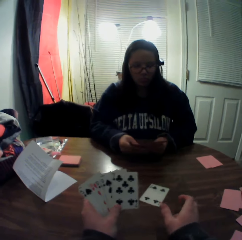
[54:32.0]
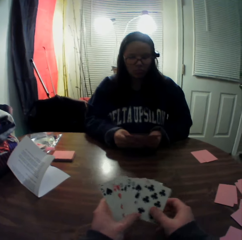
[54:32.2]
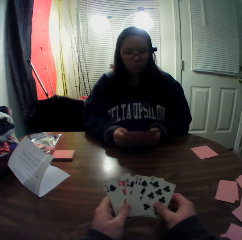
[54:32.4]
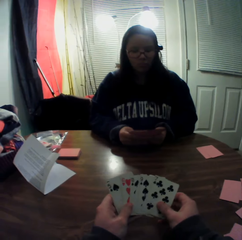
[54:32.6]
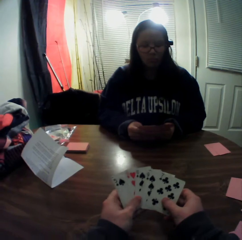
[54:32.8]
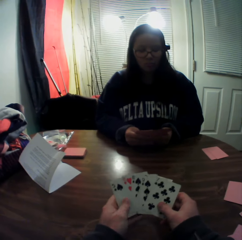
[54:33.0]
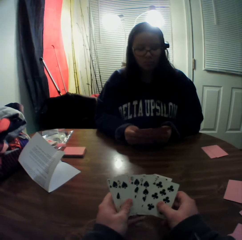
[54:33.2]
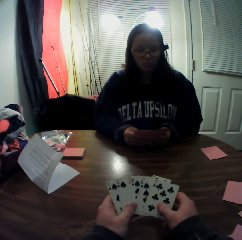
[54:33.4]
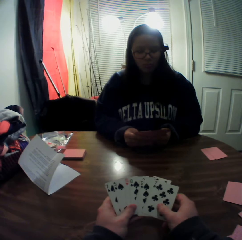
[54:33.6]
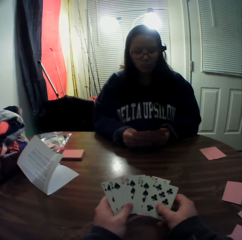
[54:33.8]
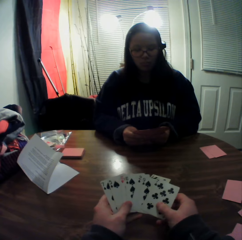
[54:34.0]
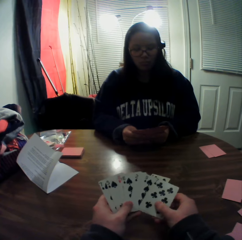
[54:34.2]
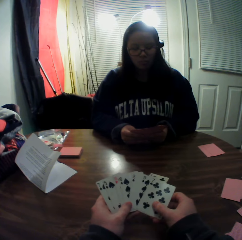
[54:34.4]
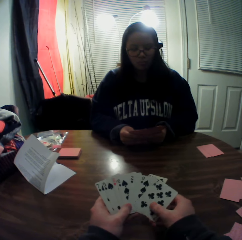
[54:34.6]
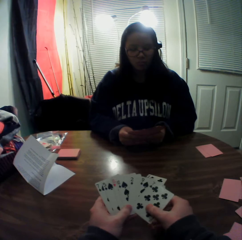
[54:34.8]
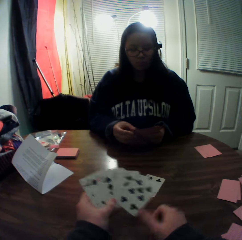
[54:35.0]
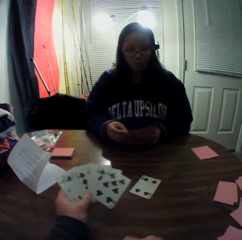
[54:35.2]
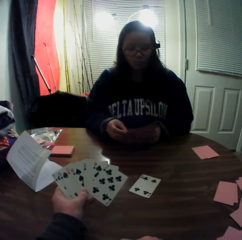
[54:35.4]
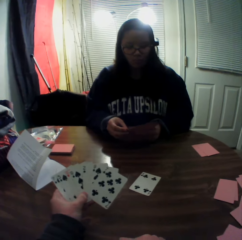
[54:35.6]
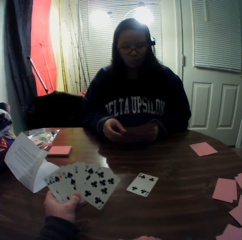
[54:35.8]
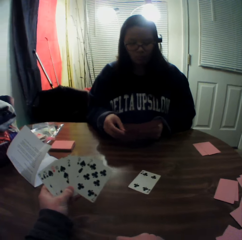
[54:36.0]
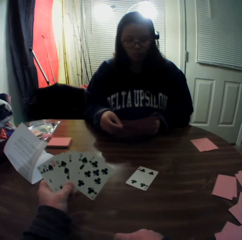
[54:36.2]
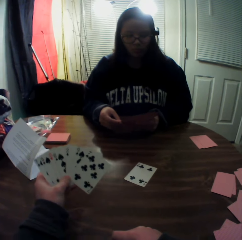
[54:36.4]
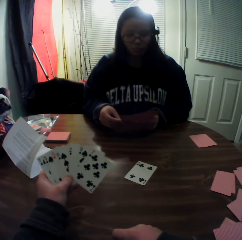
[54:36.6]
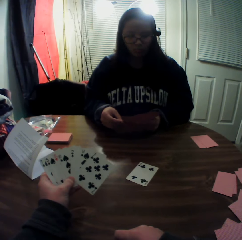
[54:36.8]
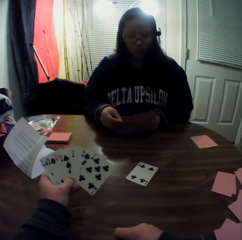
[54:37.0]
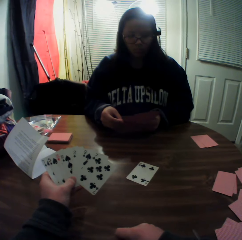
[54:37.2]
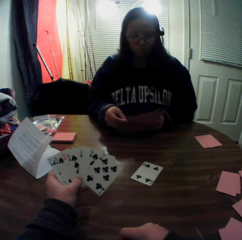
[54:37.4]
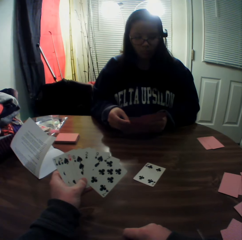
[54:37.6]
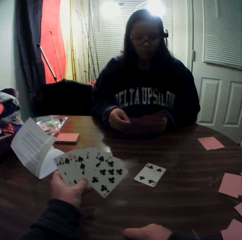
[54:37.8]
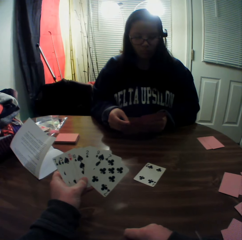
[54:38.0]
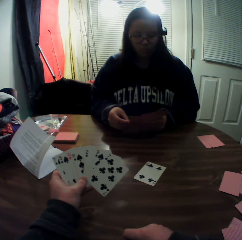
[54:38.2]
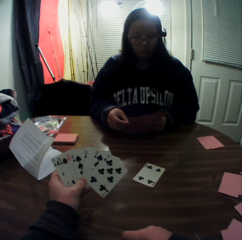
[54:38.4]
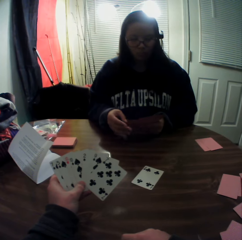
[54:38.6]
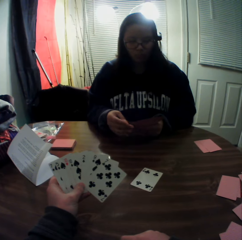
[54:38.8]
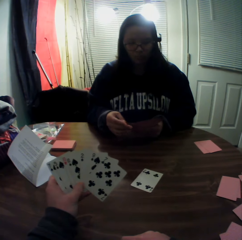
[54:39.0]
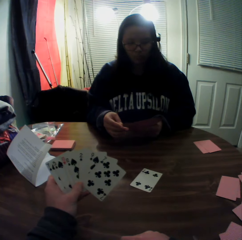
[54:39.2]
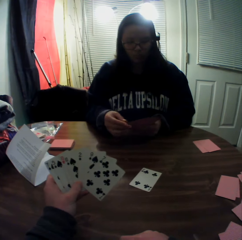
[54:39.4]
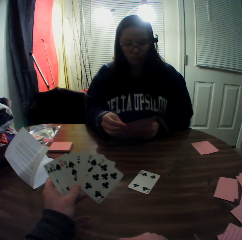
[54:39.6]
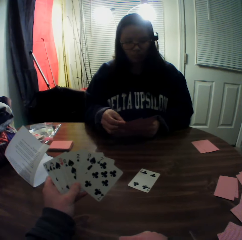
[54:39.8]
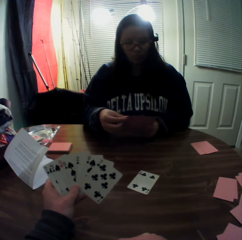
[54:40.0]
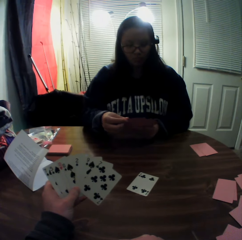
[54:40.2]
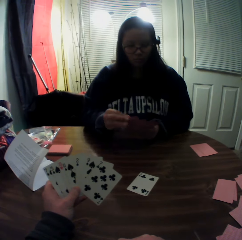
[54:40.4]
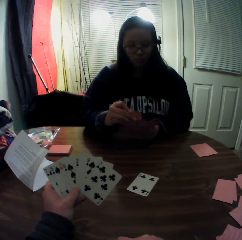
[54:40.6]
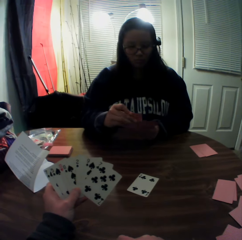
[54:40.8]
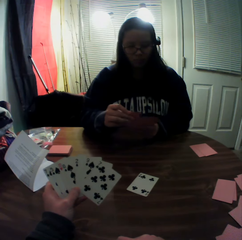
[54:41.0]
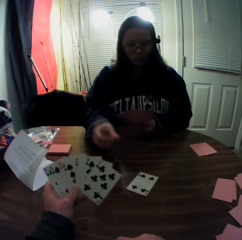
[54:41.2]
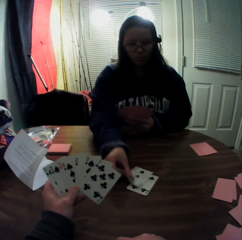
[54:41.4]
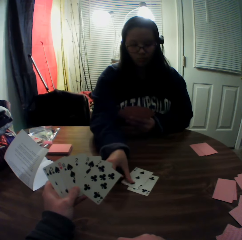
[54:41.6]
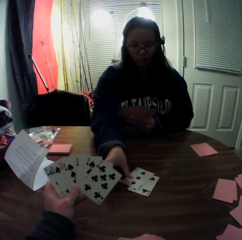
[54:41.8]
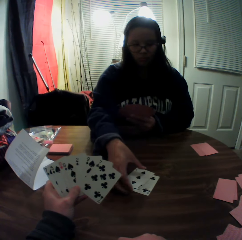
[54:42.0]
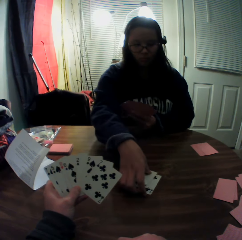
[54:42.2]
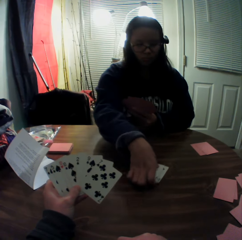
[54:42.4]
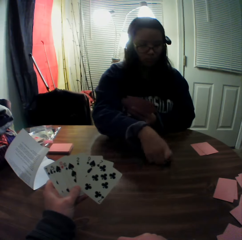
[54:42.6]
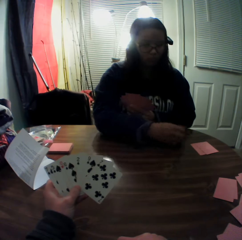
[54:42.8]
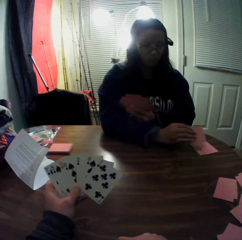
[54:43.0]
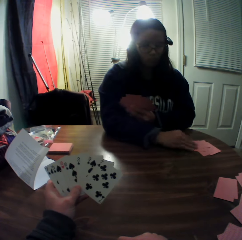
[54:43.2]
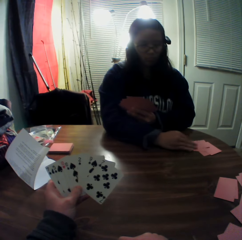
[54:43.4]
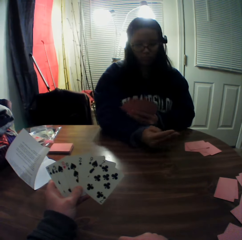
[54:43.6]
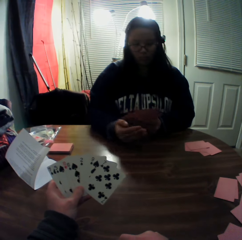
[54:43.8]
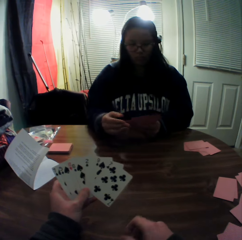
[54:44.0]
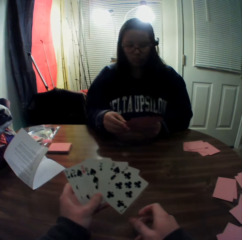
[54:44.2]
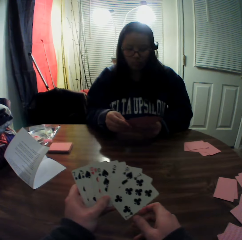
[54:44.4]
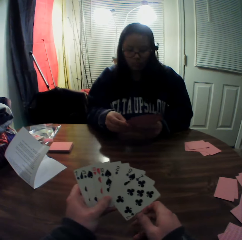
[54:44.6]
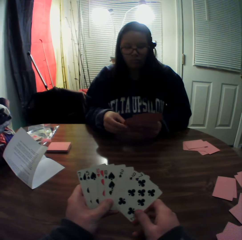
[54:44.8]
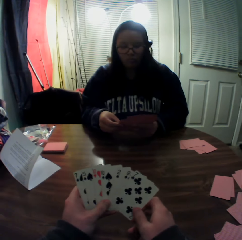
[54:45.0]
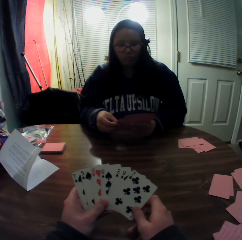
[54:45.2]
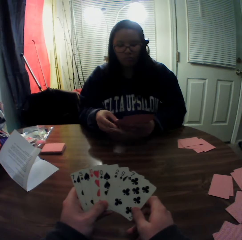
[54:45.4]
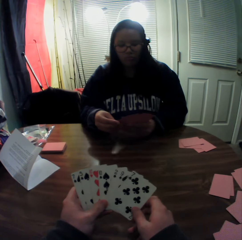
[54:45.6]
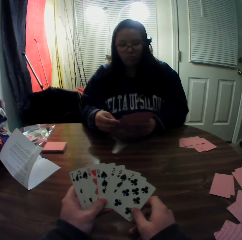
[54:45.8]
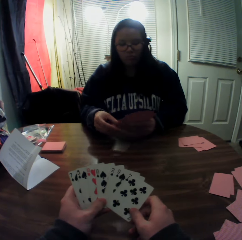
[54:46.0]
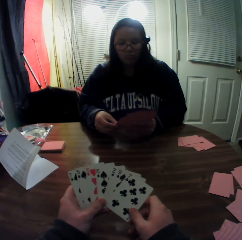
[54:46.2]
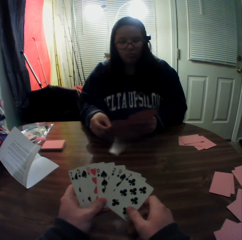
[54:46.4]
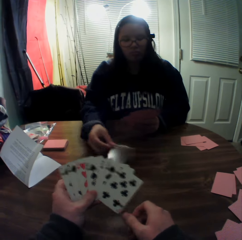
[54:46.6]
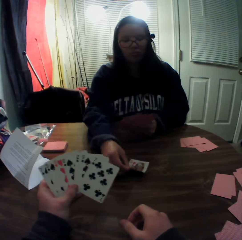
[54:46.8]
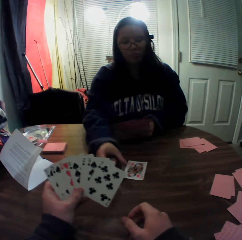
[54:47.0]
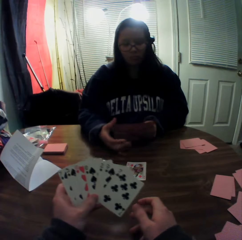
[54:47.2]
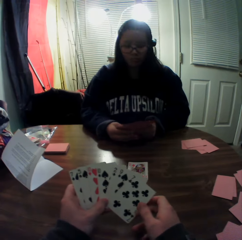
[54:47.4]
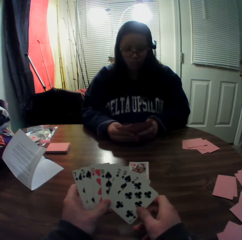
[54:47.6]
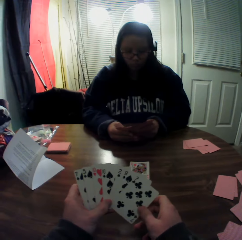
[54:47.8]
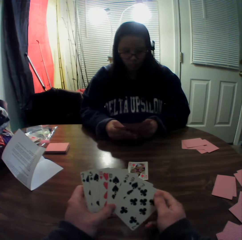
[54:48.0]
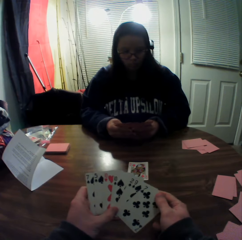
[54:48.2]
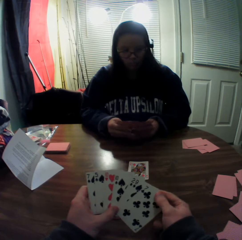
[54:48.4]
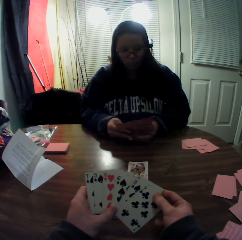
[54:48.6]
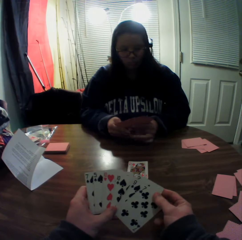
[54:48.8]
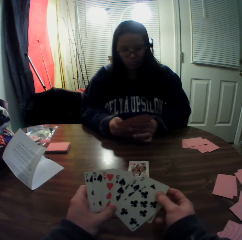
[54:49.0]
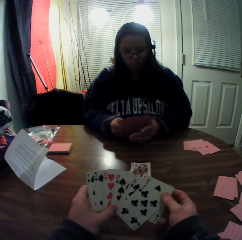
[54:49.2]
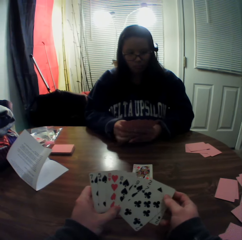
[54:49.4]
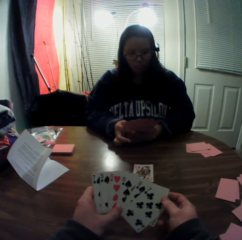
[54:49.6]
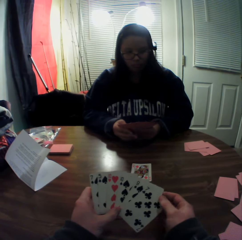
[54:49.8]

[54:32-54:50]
The camera wearer picks a card from the stack of cards in his hands with his right hand. He drops the card onto the table. The woman picks a card from the stack of cards in her hands with her right hand. The woman picks a playing card from her hand and places the card onto the stack of cards on the table. The woman picks up playing cards from the table, packs the stack of cards on the table with her right hand, and drops the cards onto the table. The woman picks a card from the stack of cards in her hands with her right hand and places the card onto the table.

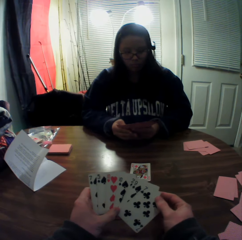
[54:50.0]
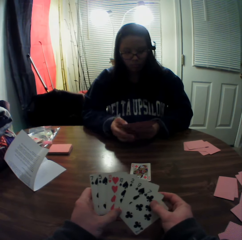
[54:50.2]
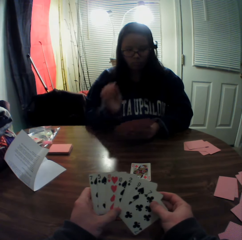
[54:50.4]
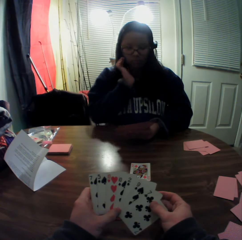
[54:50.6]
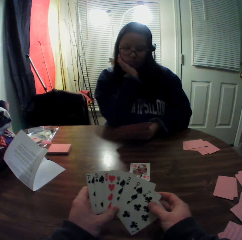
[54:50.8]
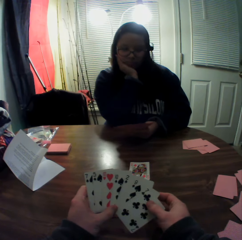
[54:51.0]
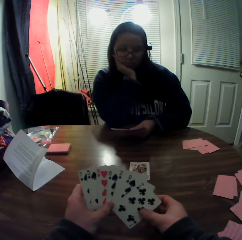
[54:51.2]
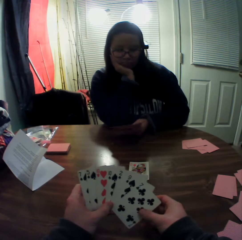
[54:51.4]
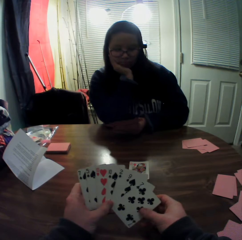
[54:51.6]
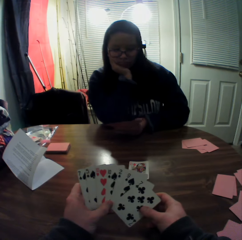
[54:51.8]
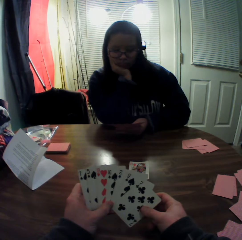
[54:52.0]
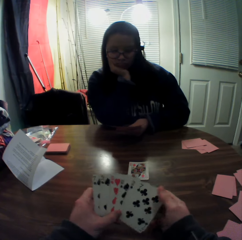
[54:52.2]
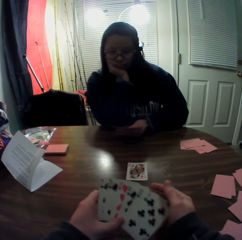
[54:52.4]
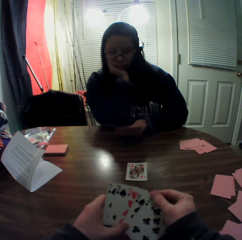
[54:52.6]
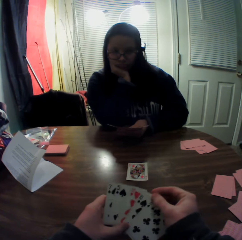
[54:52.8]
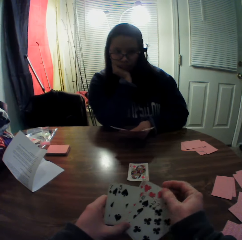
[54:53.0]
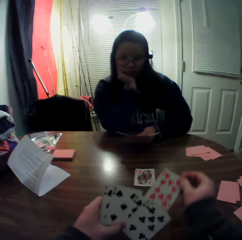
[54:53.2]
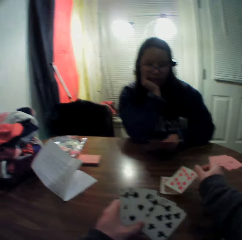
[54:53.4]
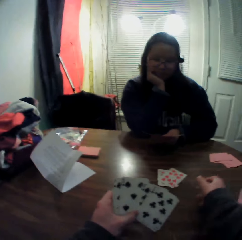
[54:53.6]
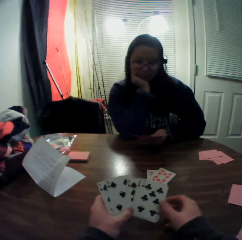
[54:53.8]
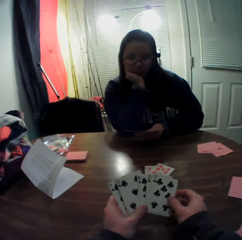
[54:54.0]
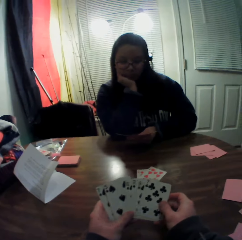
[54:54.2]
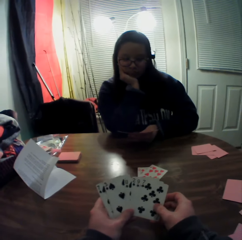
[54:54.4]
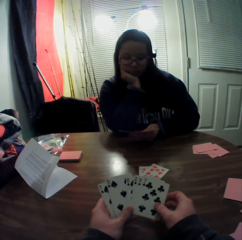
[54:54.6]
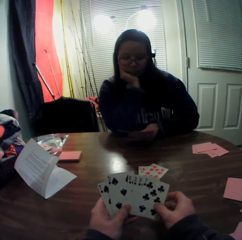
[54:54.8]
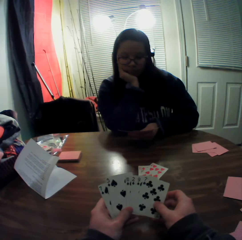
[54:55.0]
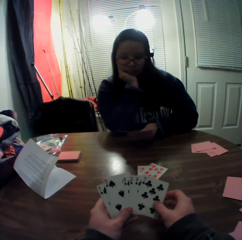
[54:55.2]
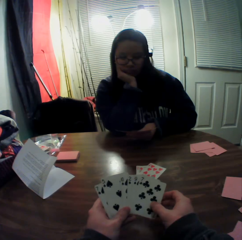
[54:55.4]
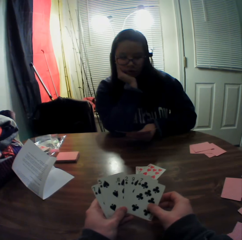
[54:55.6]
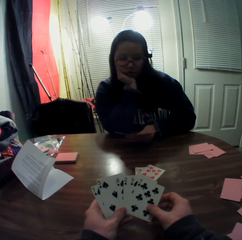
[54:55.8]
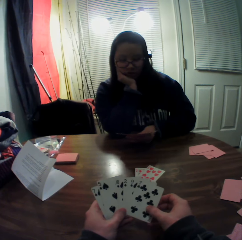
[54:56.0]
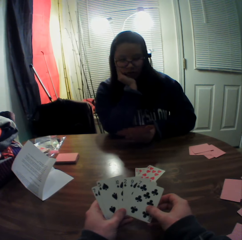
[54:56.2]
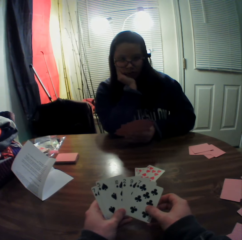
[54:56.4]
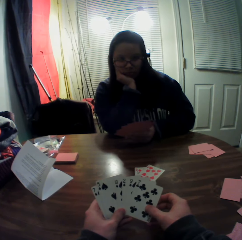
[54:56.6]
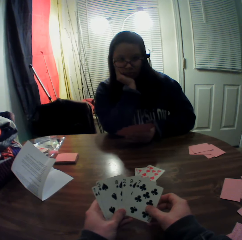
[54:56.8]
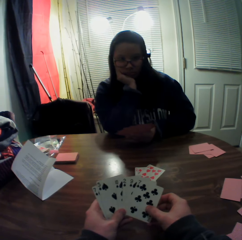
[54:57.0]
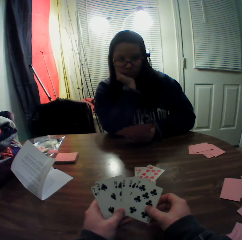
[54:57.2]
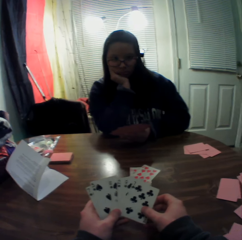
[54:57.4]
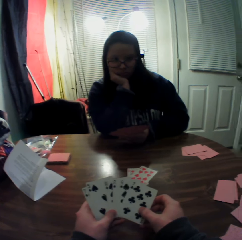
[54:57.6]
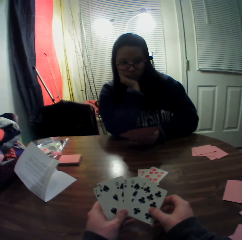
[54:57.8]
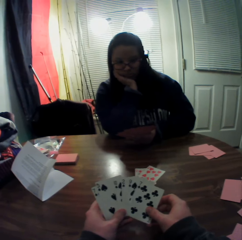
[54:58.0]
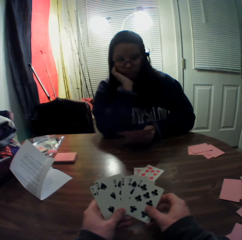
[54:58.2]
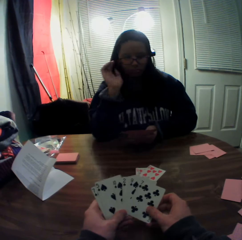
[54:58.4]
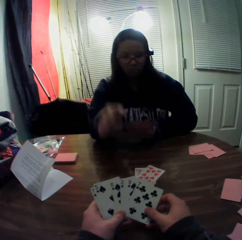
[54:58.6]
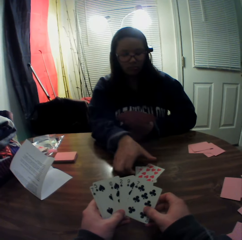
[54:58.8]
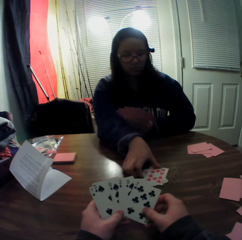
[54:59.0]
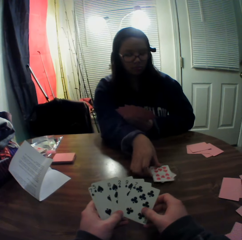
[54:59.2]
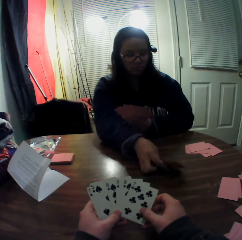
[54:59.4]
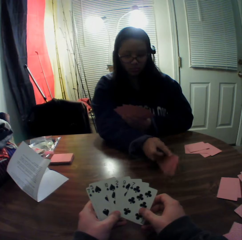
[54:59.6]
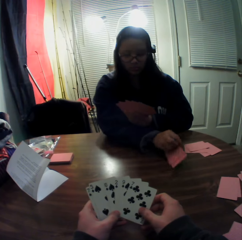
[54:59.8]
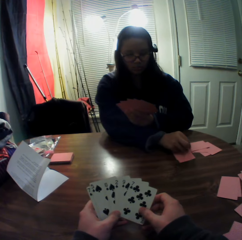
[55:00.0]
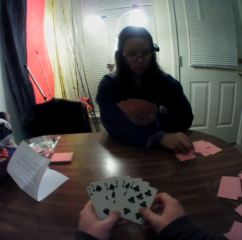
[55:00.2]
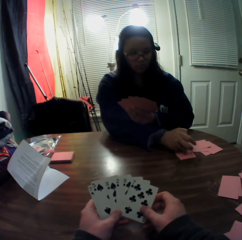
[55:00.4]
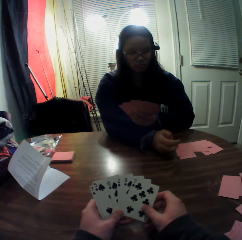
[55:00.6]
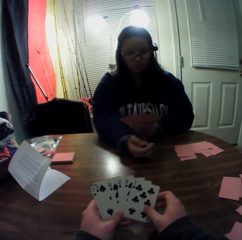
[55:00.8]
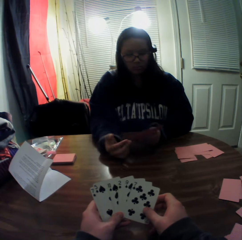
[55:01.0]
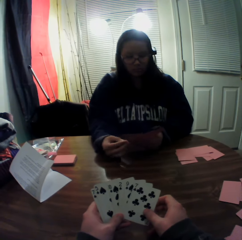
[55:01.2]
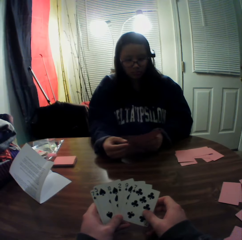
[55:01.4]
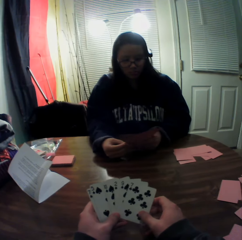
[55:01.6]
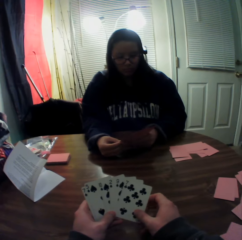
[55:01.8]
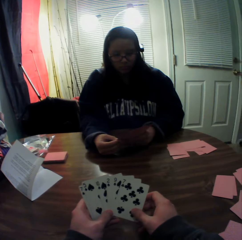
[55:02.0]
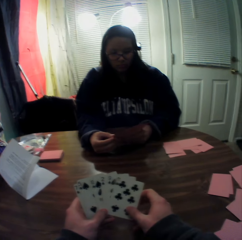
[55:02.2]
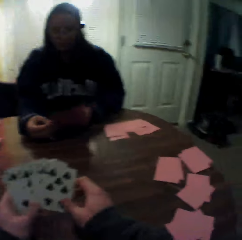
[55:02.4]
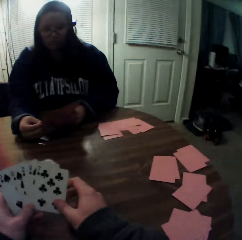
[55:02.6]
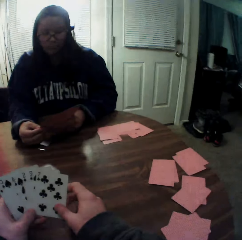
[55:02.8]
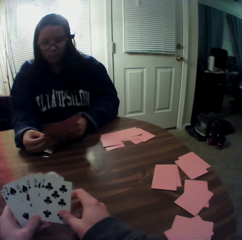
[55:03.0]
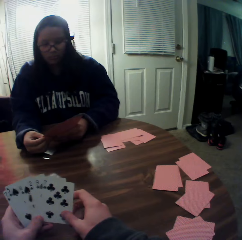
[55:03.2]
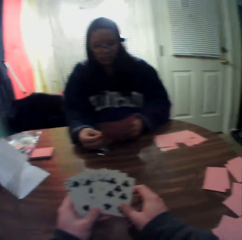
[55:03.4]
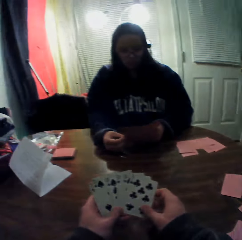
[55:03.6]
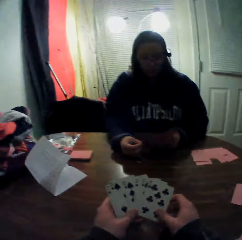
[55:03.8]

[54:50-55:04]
The woman rests her chin on her right hand. The camera wearer picks a card from the stack of cards in his hands with his right hand. He drops the card onto the table. The woman turns the playing cards on the table, packs the stack of cards on the table with her right hand, and drops the cards onto the table.
